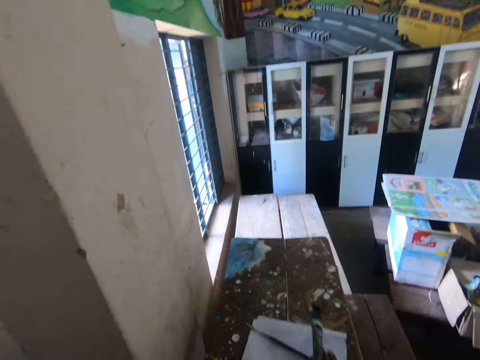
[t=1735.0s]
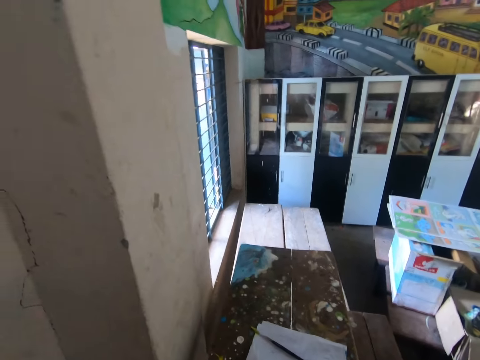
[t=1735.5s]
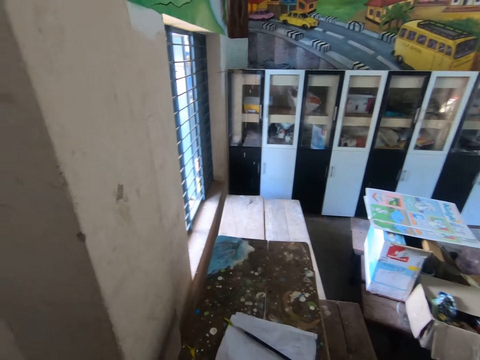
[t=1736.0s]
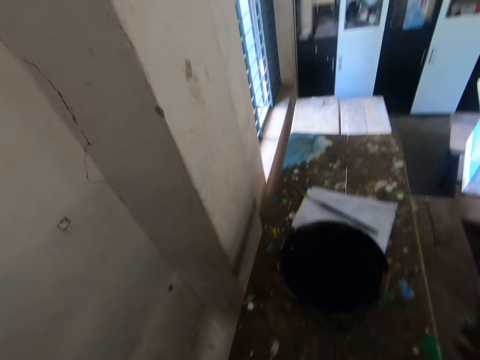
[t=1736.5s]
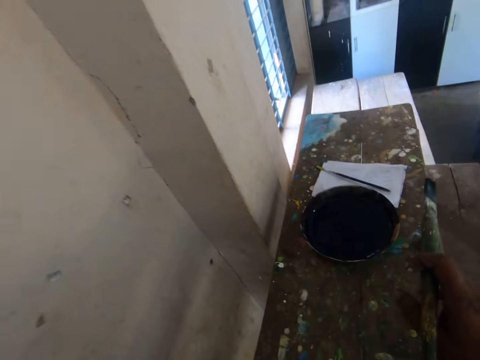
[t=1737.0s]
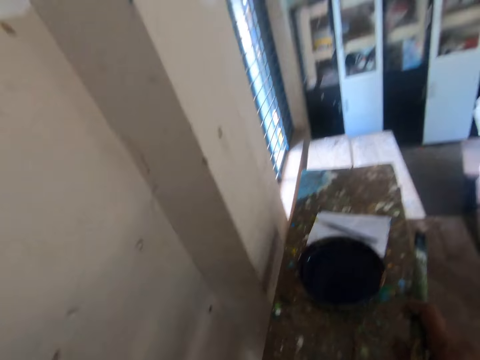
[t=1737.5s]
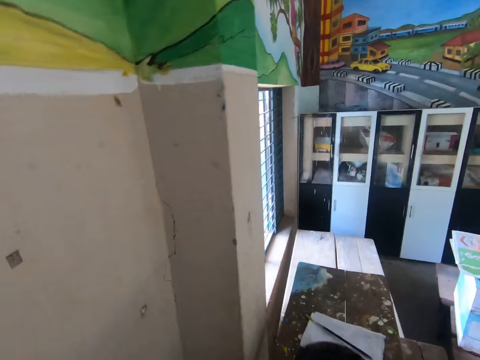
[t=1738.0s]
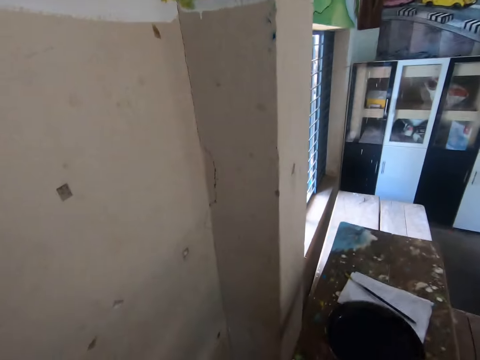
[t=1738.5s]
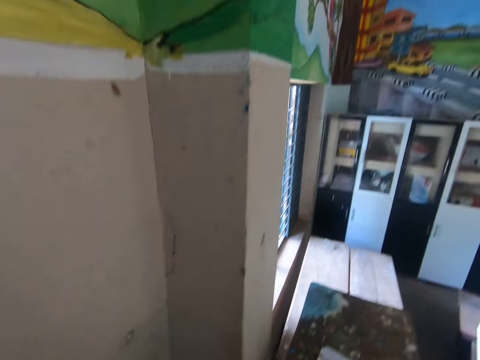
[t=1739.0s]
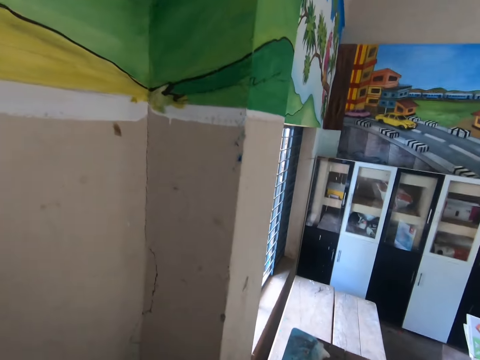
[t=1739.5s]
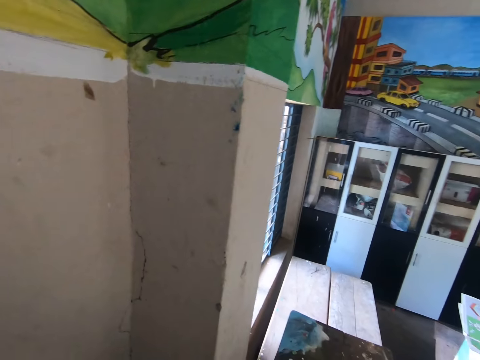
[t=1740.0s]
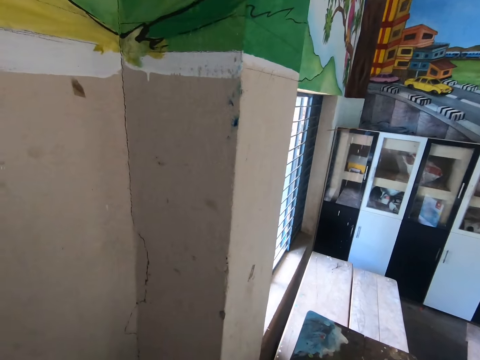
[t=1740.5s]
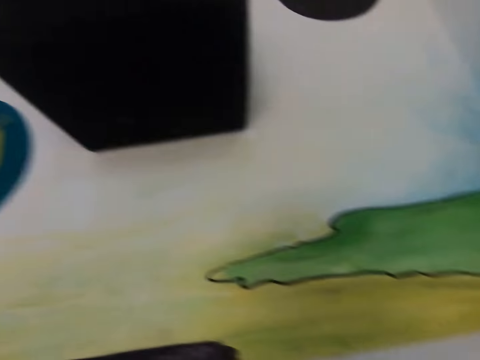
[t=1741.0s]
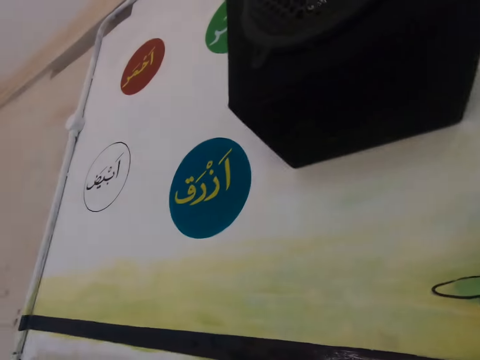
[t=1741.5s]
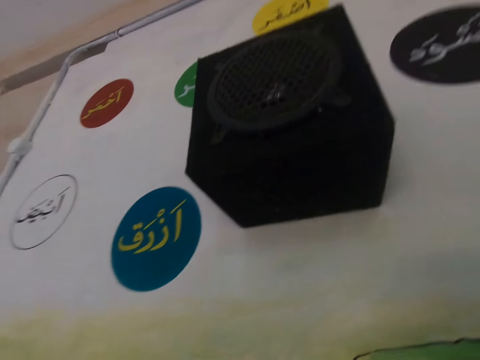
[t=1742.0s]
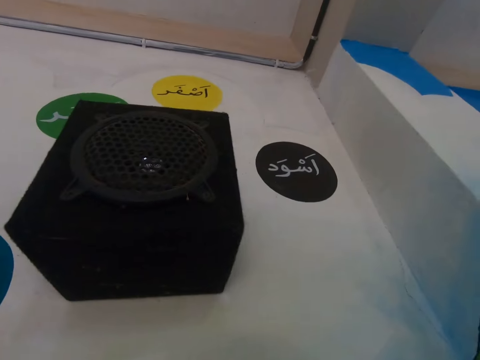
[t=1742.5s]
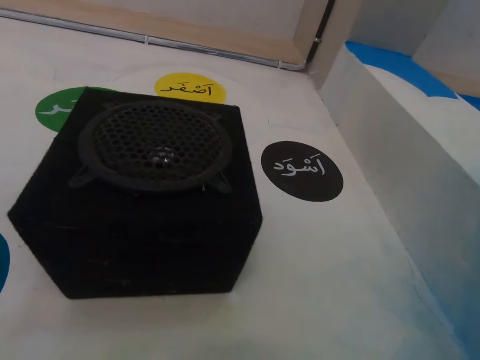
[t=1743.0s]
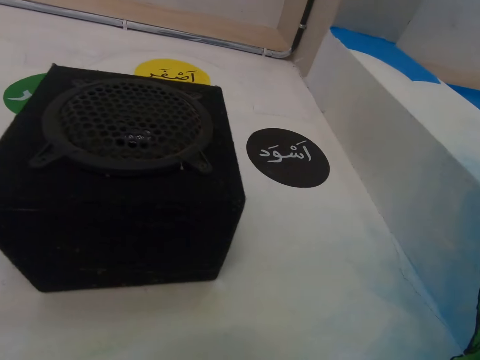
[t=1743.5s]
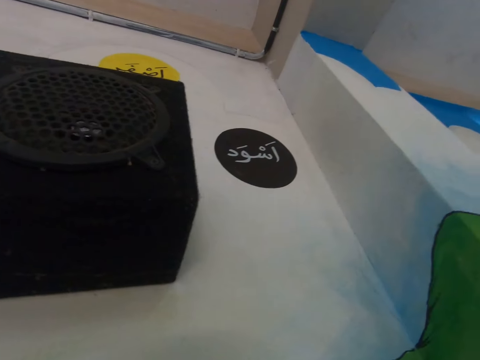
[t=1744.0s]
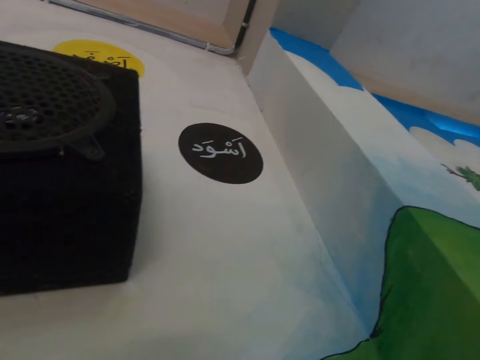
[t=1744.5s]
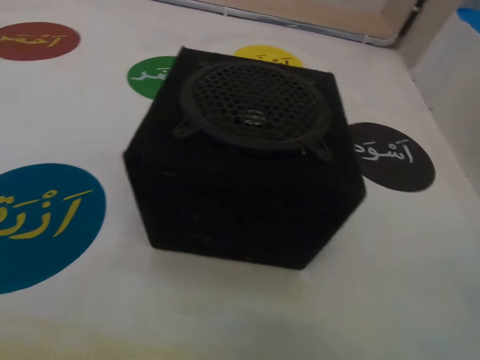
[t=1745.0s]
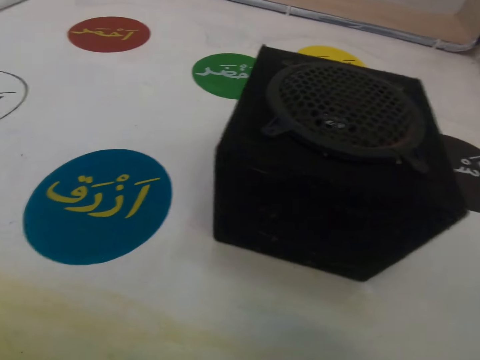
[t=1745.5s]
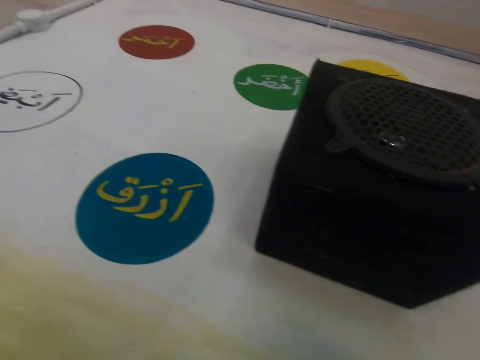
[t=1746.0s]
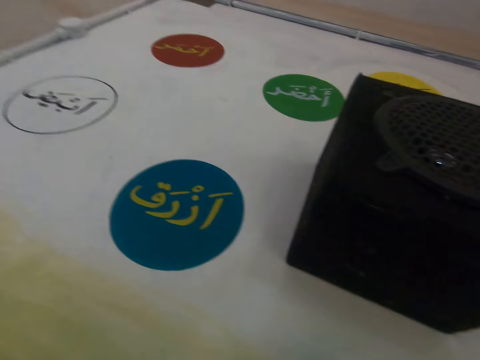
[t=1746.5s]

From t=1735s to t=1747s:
The camera wearer moves the paper. They hold a brush. They move the plate. They do something. They look at the wall.

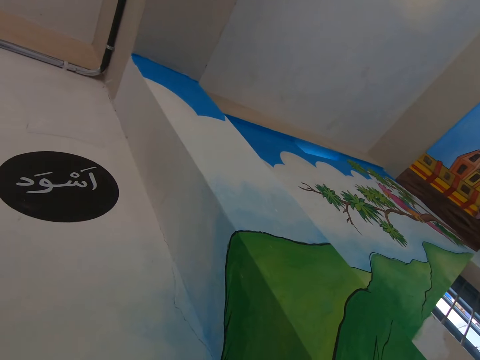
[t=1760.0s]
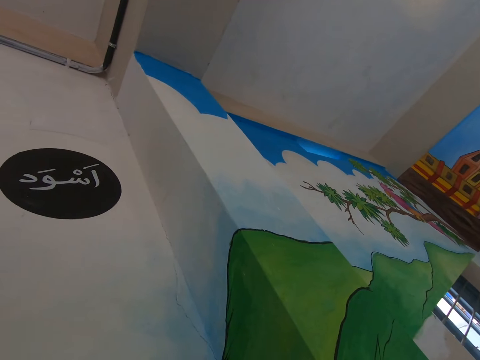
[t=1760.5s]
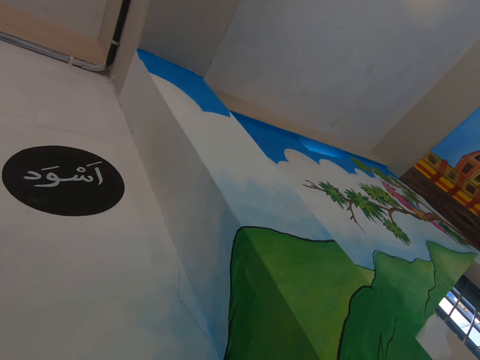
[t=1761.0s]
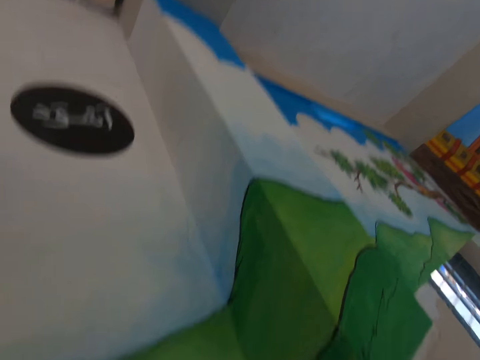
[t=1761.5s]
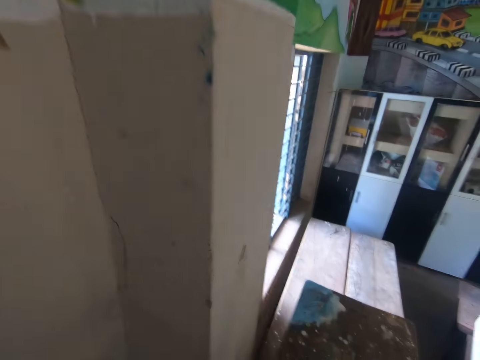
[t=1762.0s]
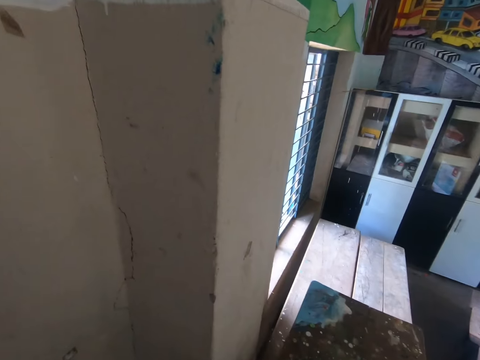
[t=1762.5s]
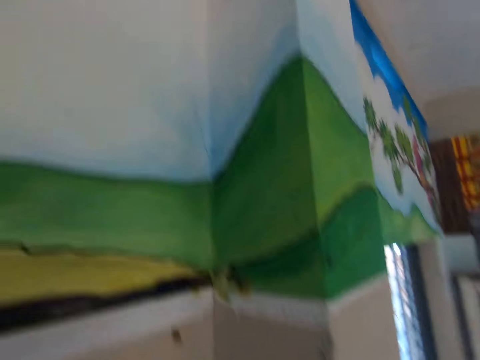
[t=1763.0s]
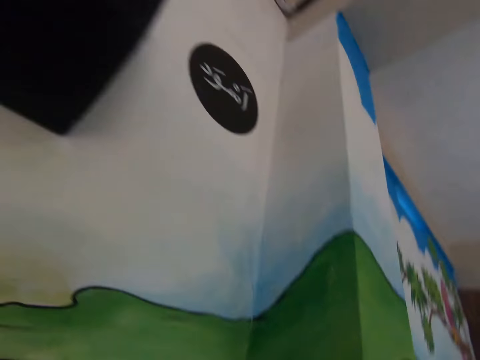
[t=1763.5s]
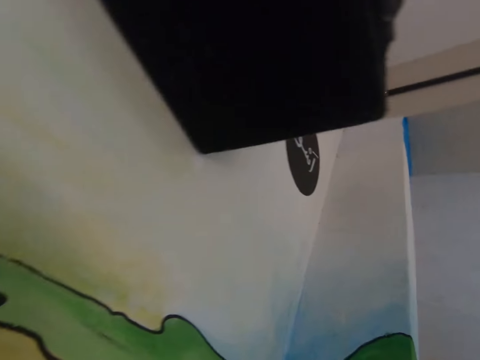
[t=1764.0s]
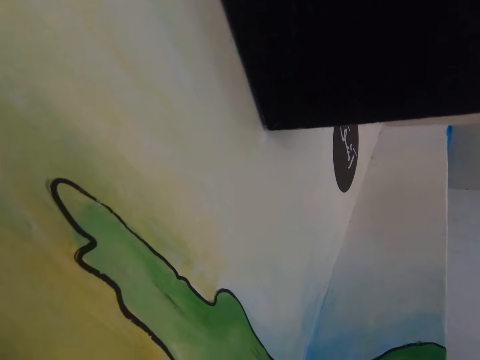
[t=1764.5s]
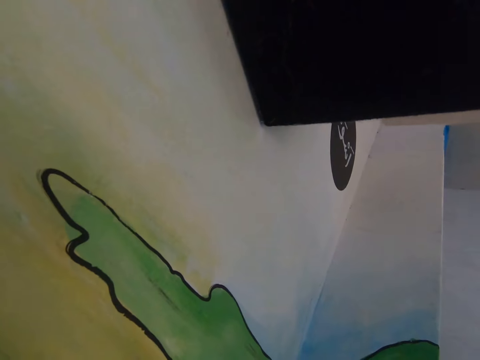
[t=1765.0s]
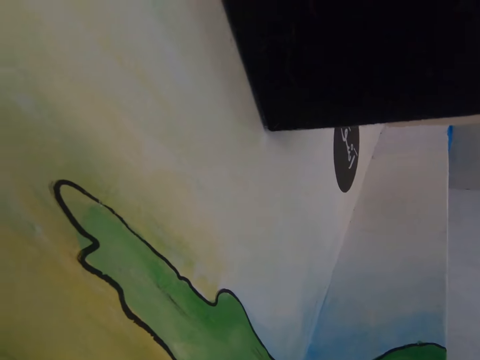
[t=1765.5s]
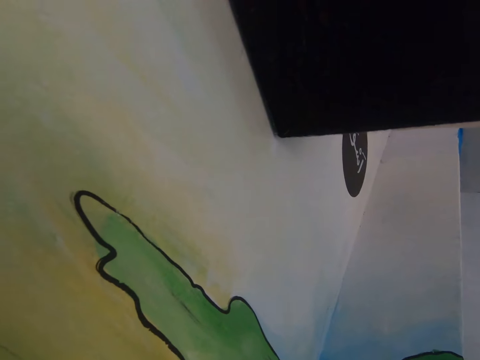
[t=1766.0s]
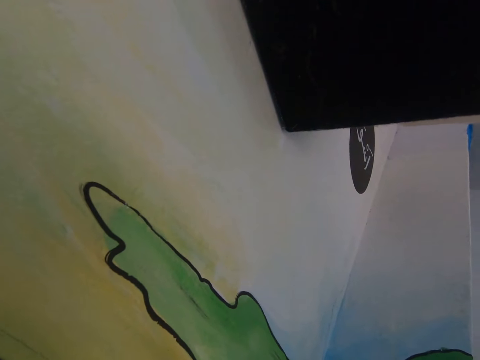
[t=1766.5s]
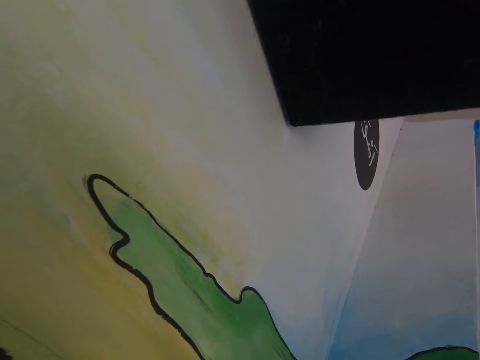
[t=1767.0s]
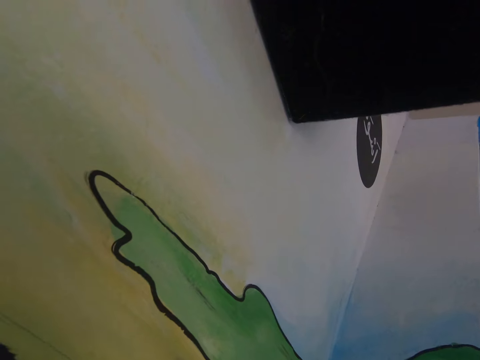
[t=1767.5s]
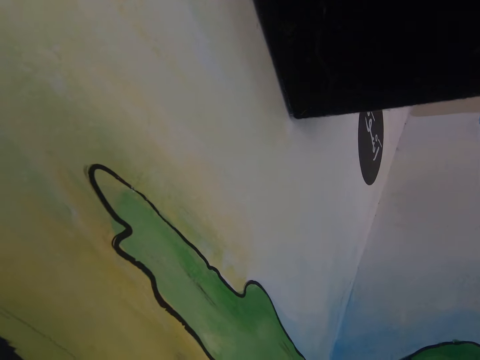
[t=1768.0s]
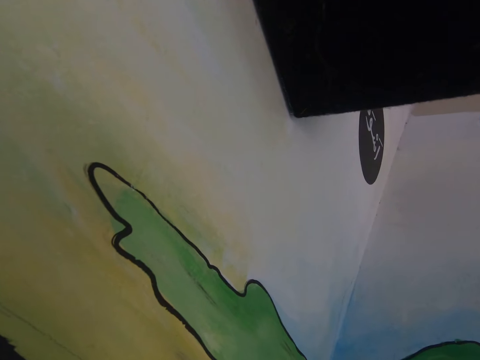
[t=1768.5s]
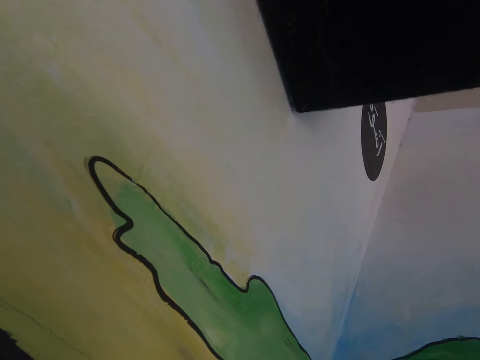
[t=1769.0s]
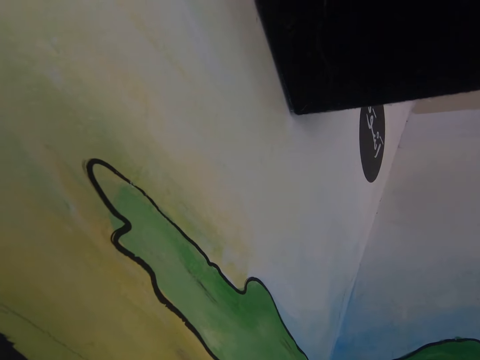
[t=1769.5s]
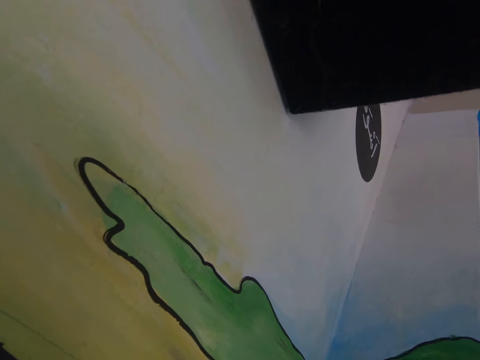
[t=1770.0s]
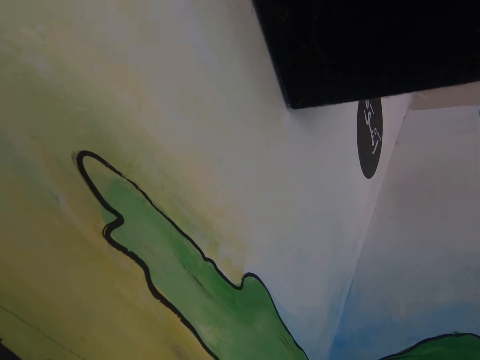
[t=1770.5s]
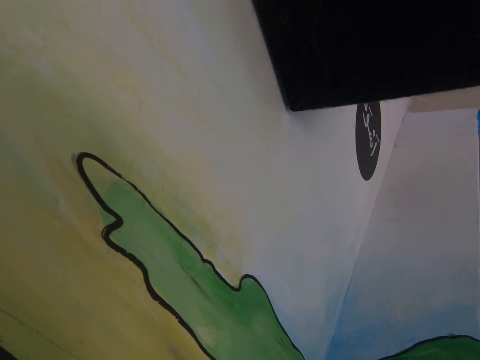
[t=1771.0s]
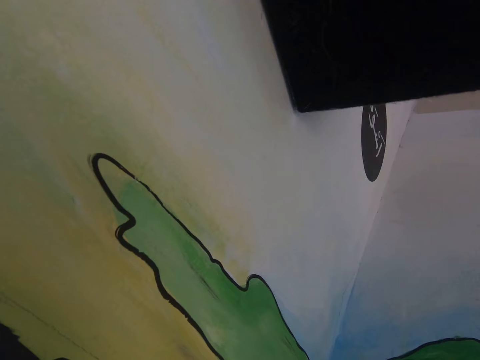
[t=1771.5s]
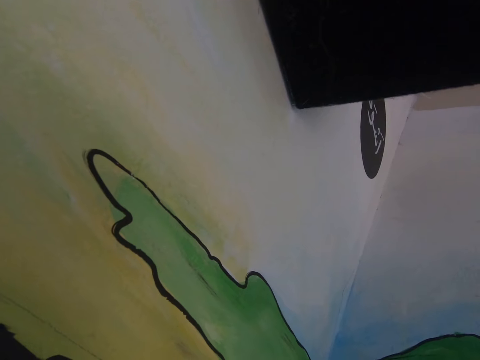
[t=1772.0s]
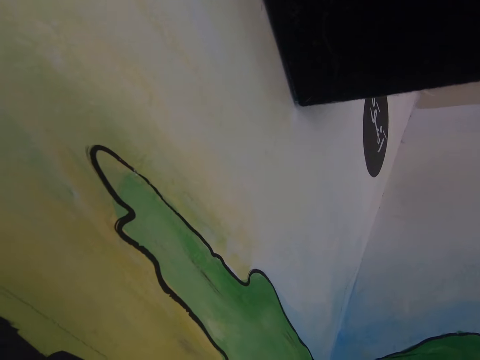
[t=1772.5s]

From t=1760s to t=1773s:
The camera wearer looks around. They look at the wall. They do something.

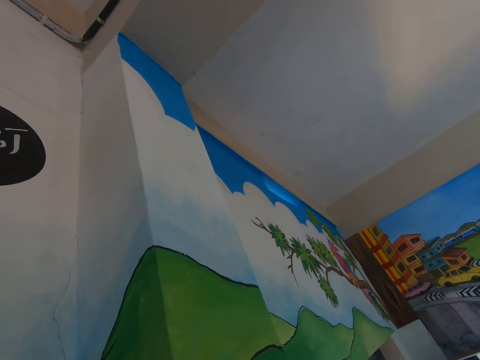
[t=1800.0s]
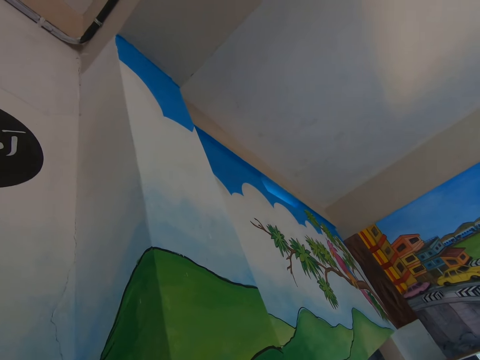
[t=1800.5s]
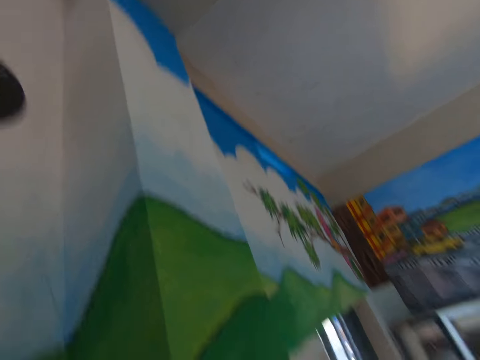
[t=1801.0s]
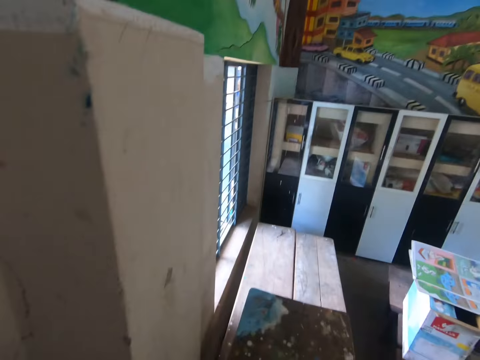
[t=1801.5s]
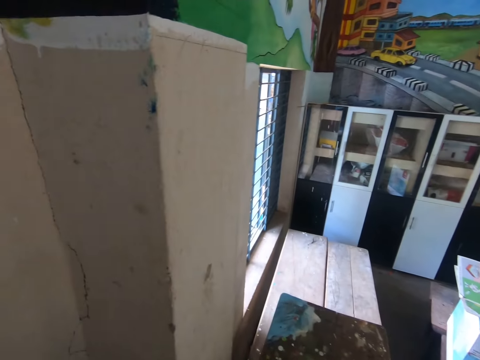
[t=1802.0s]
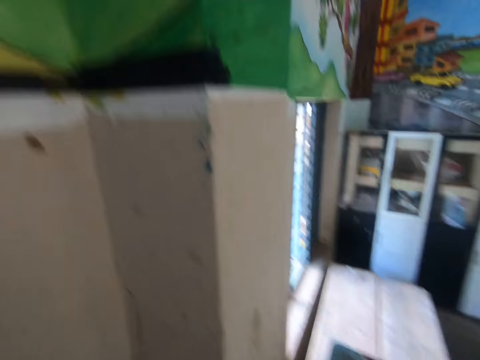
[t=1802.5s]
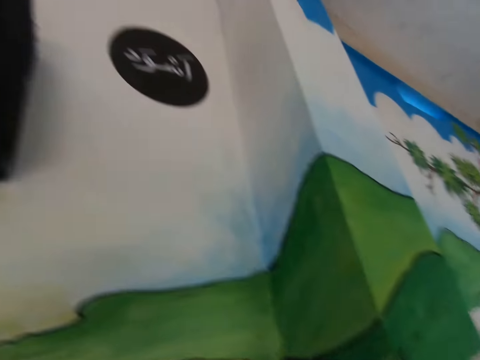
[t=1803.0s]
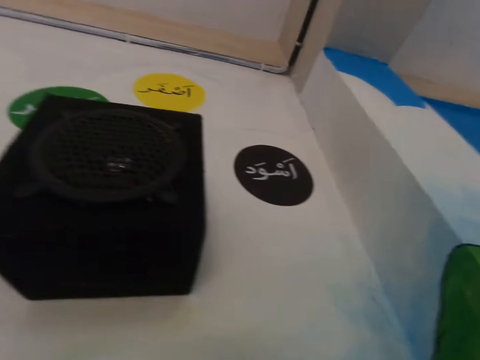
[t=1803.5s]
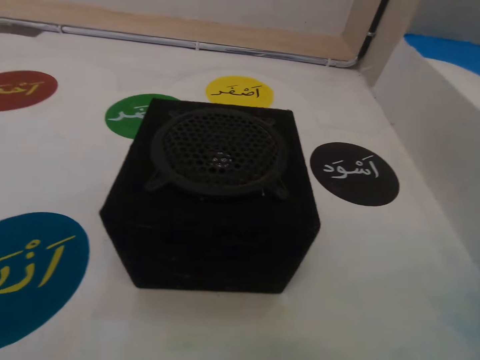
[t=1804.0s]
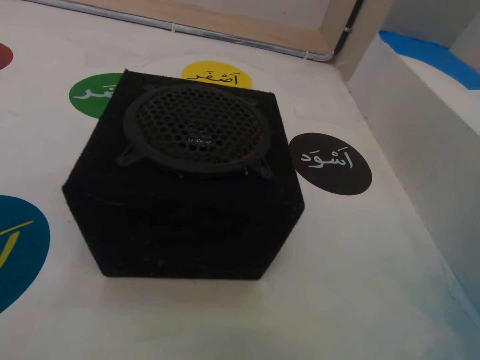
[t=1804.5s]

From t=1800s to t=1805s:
The camera wearer looks around.
